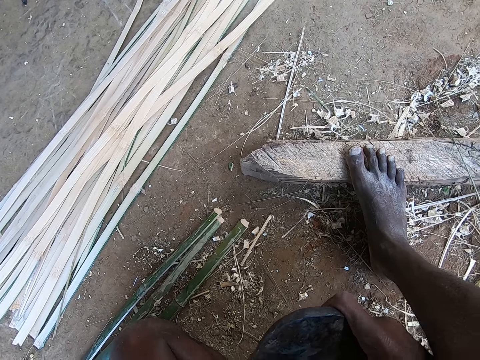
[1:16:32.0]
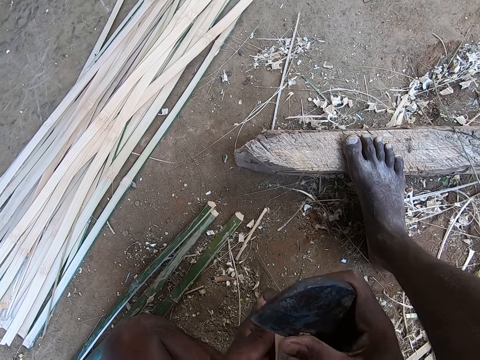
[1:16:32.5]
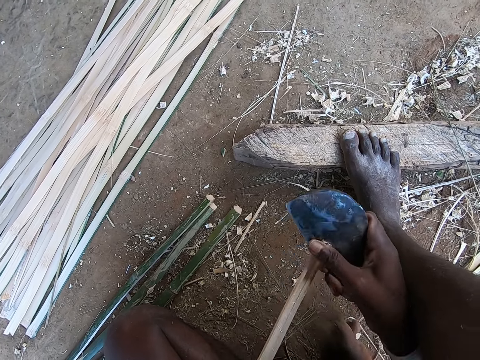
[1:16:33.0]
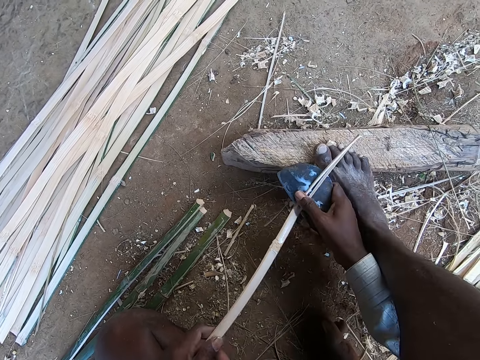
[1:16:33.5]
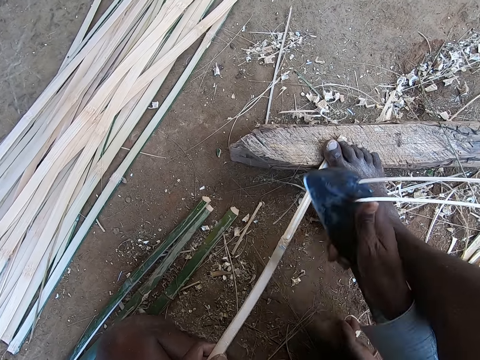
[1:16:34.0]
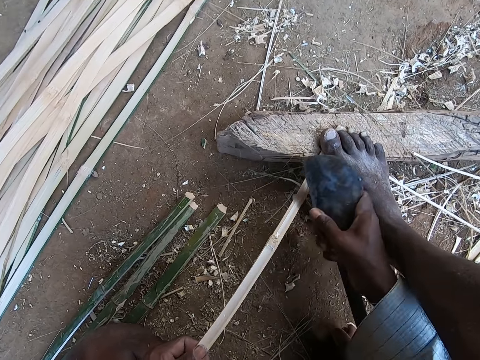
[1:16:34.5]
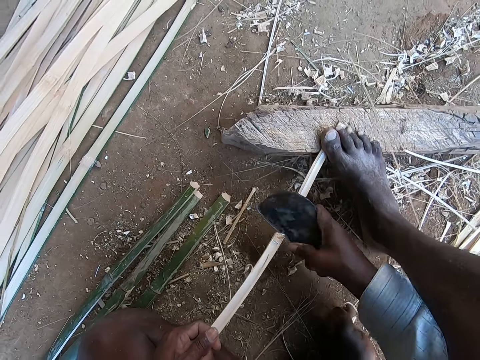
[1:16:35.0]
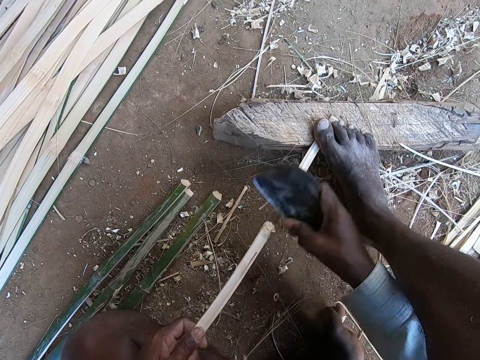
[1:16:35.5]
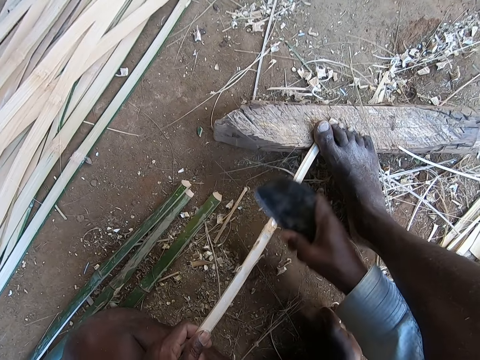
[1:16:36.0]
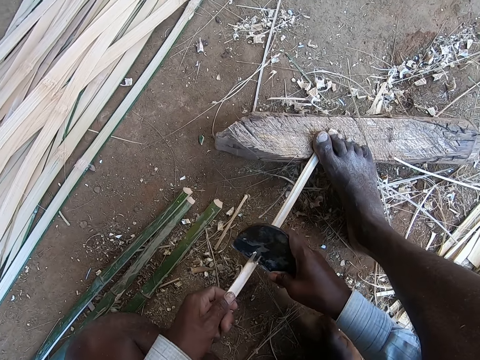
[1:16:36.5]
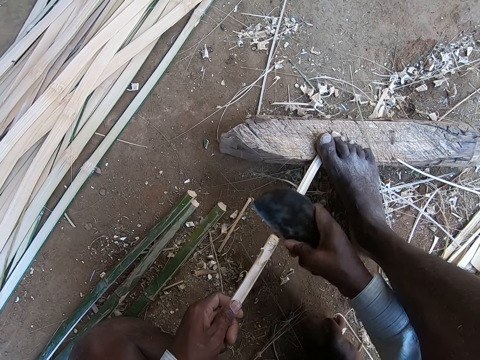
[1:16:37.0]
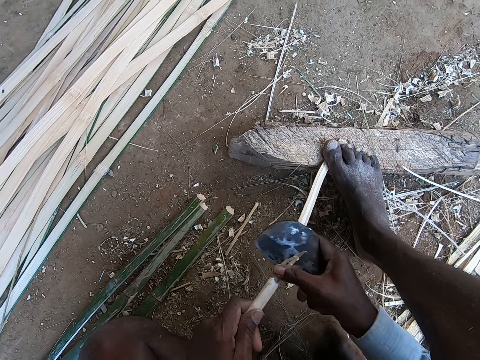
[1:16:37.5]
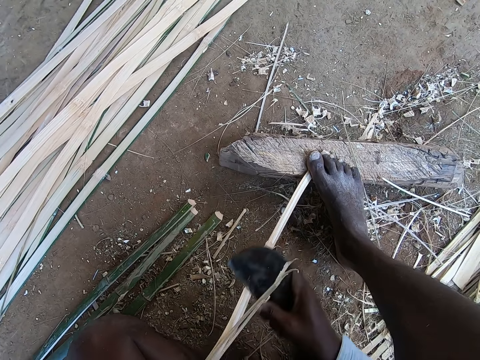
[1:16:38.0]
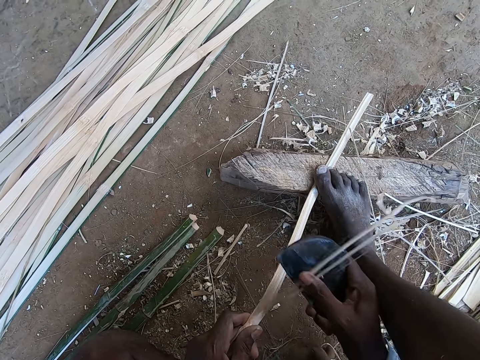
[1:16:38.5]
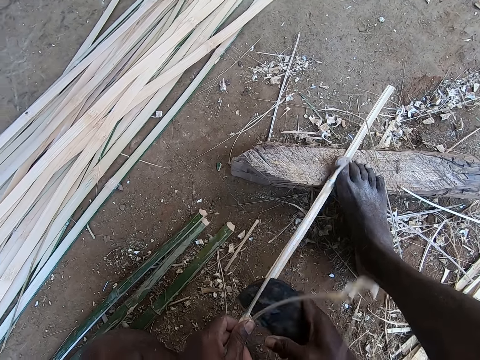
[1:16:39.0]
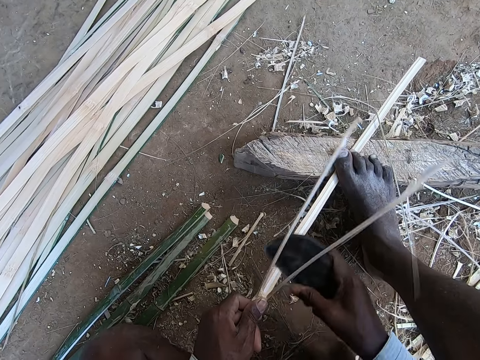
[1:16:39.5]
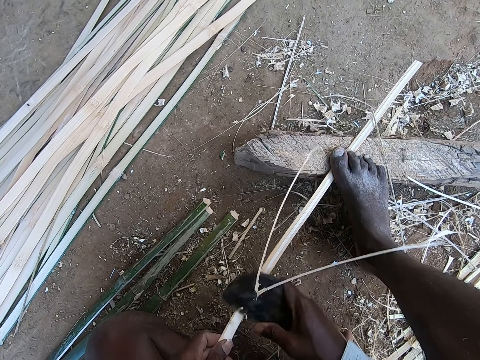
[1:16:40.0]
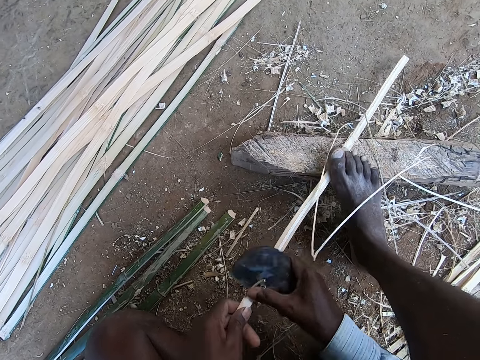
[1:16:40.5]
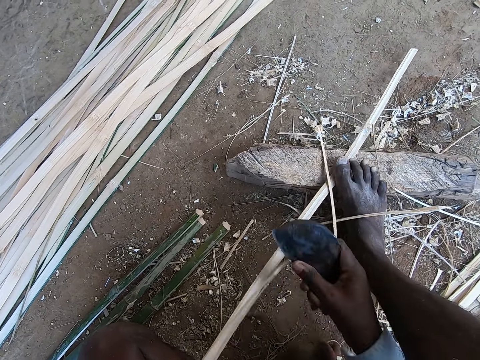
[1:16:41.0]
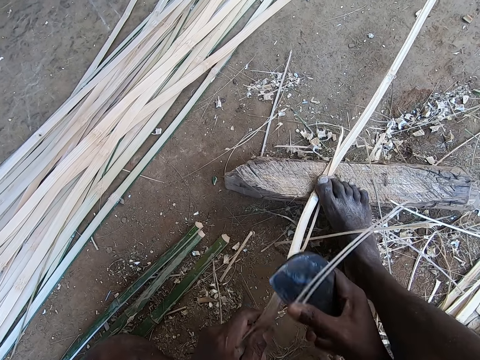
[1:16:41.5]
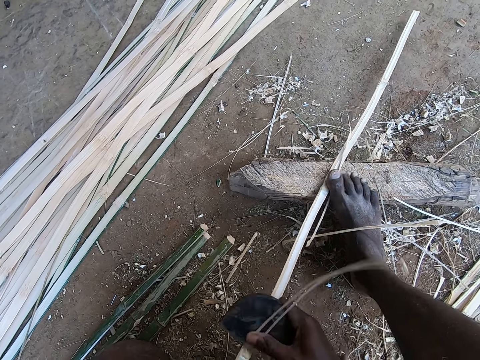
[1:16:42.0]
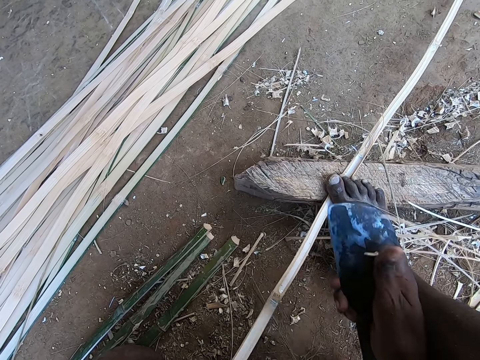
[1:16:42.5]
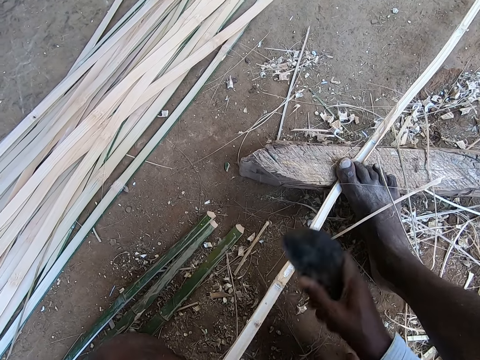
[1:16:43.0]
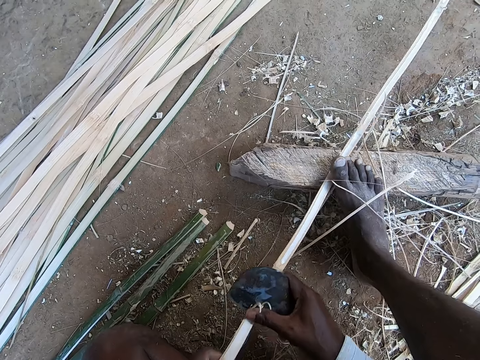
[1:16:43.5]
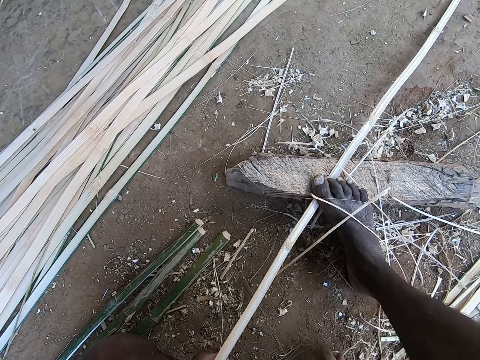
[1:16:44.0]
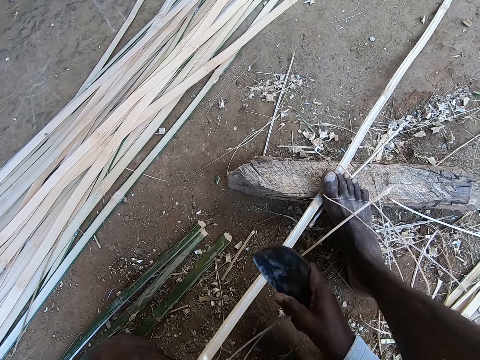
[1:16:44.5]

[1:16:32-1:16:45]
The camera wearer slices the bamboo strip in his left hand with the knife in his right hand. He breaks the bamboo with the blade. He places his right toe on the bamboo strip on the plank. He breaks the bamboo with the blade repeatedly.

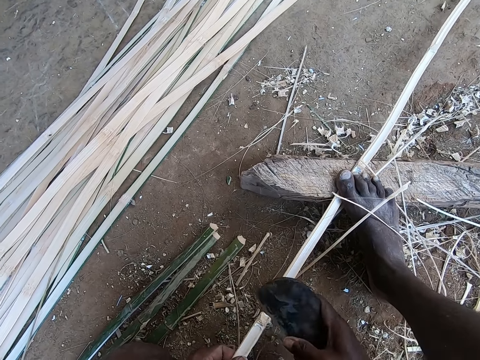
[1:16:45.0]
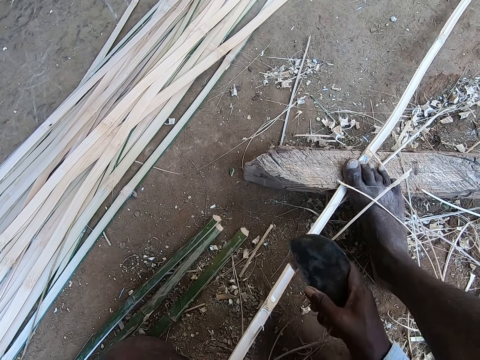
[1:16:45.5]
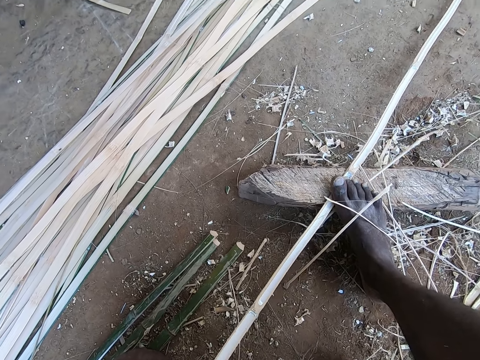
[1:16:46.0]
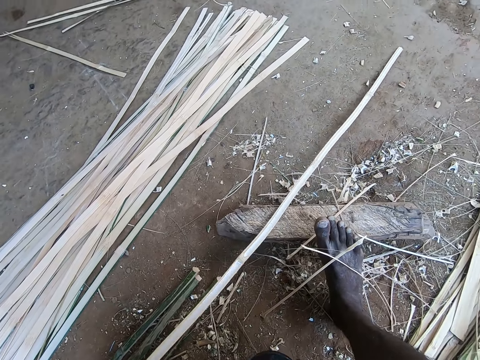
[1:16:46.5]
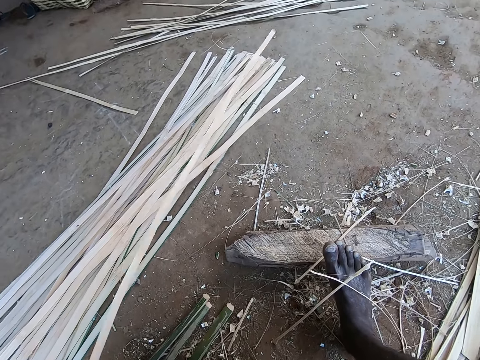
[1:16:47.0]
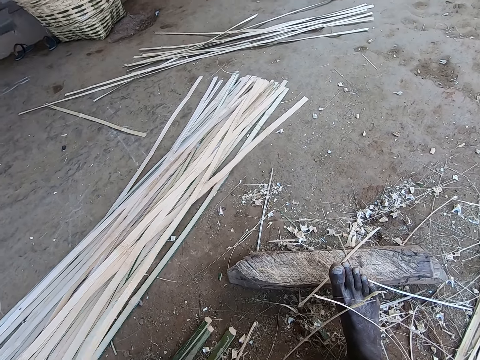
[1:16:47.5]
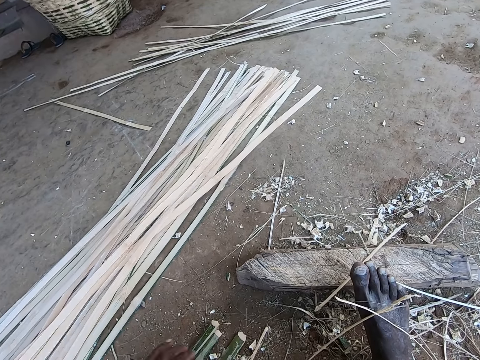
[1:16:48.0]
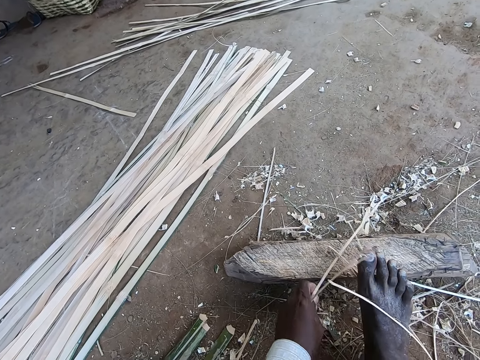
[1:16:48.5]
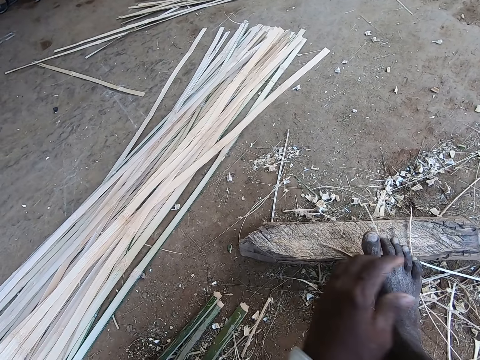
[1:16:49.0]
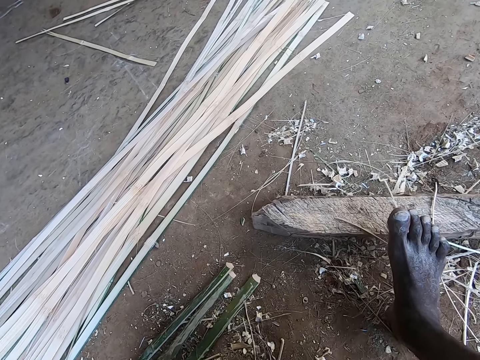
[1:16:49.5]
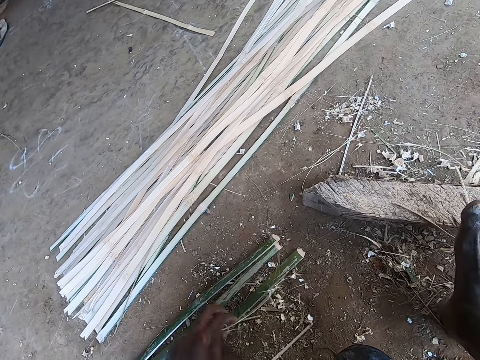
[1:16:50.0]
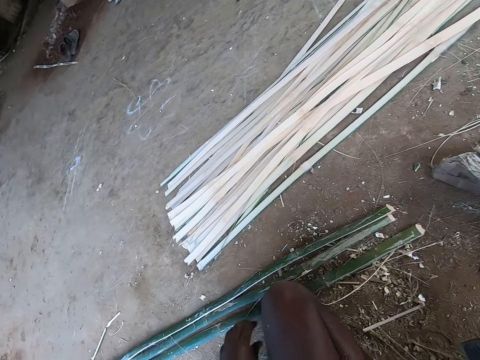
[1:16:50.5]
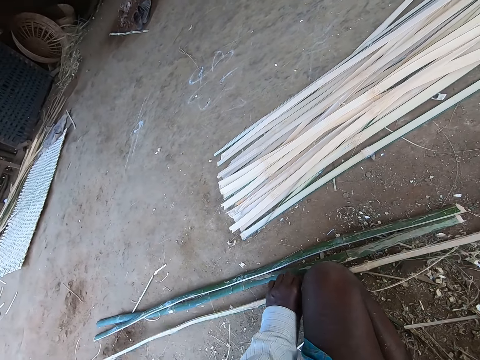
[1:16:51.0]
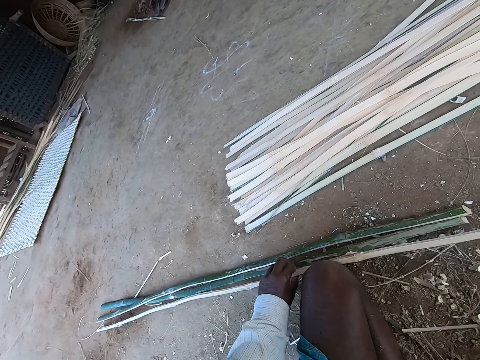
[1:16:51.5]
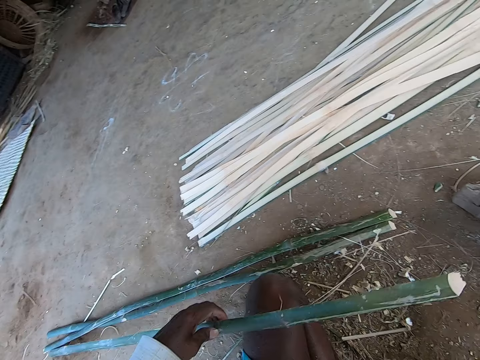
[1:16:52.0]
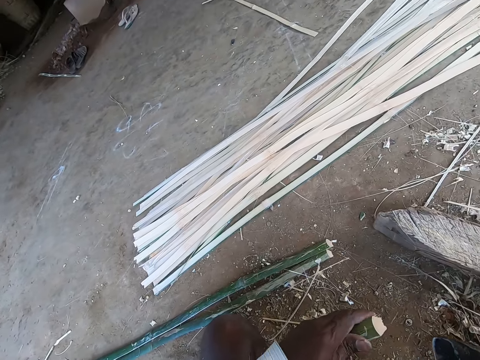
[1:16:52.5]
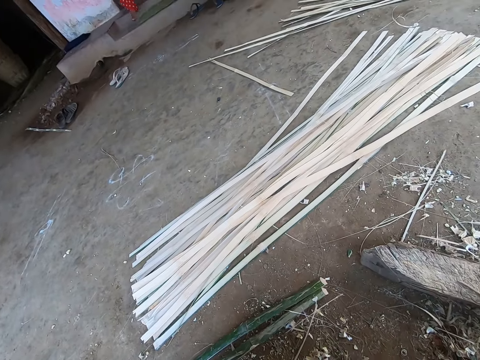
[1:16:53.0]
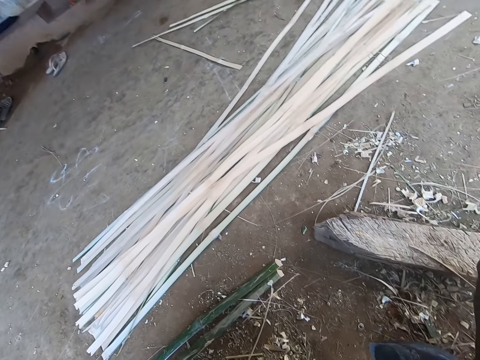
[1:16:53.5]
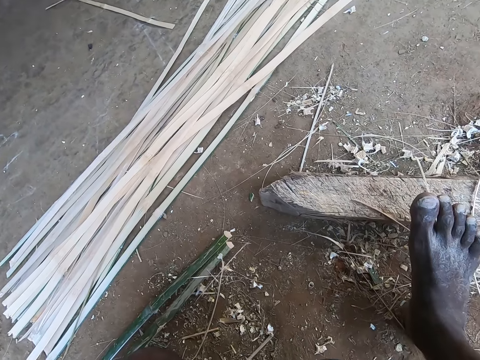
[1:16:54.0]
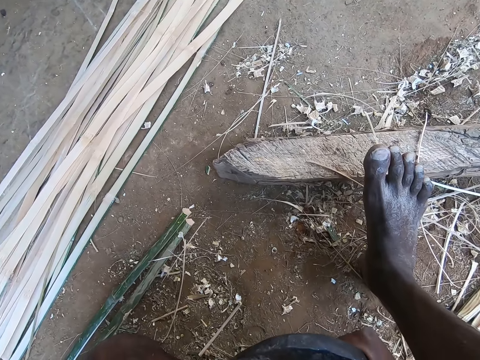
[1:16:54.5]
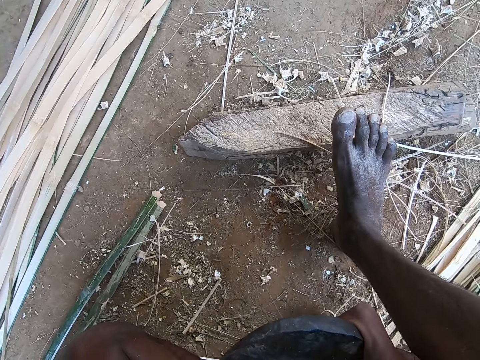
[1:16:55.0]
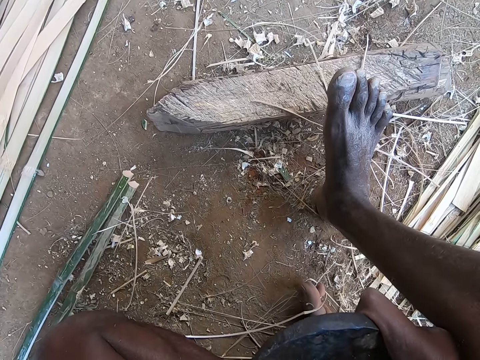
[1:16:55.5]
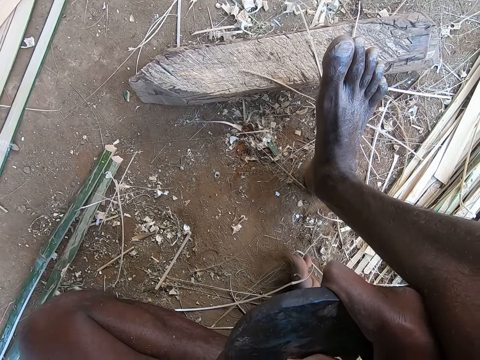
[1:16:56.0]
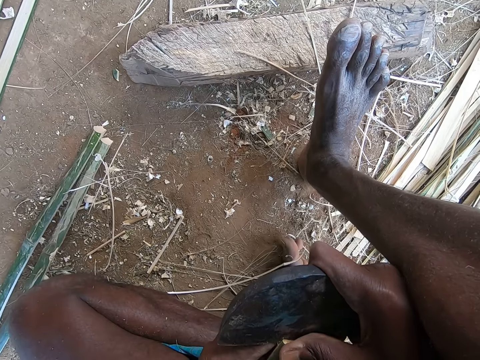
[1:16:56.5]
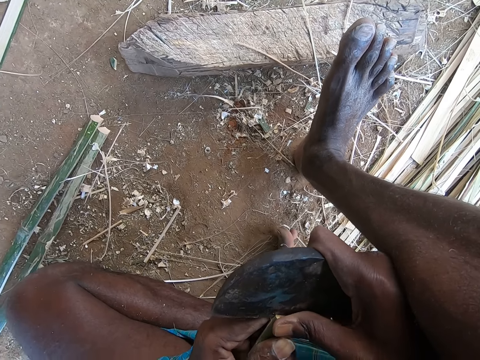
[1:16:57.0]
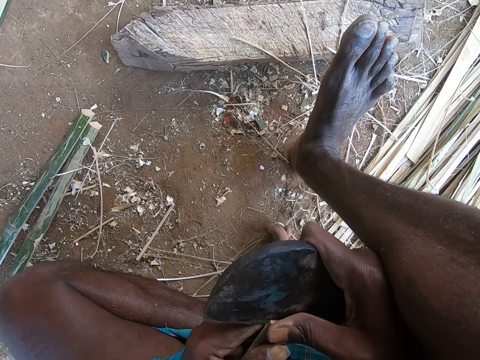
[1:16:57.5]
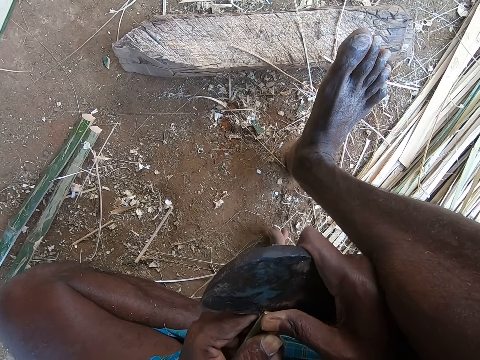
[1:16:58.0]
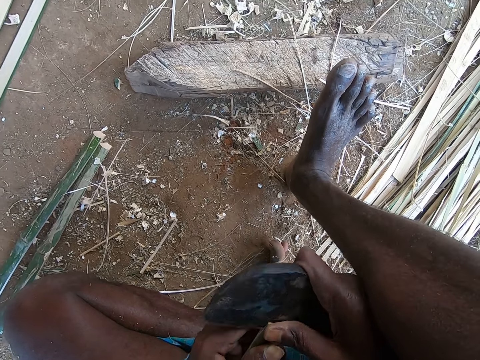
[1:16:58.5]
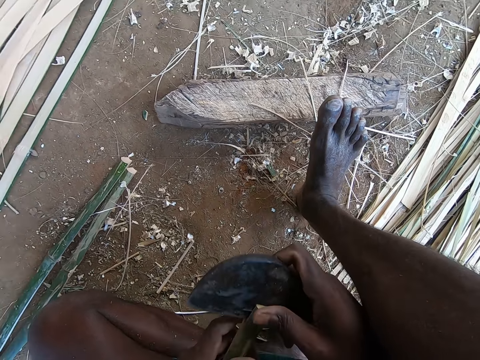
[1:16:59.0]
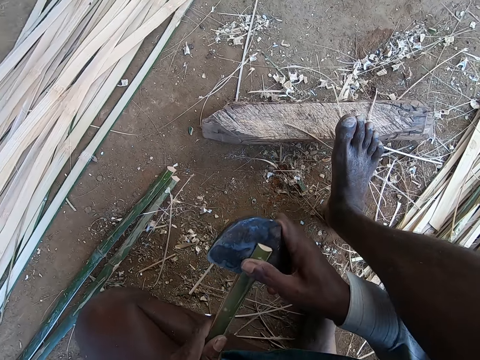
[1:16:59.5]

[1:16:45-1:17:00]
The camera wearer removes his right leg from the bamboo strip on the wood. He picks the bamboo strip from the wood with his left hand and places the bamboo strip on a pile of bamboo strips on the ground with his left hand. He picks a bamboo shaving from the wood with his left hand and throws the bamboo shaving away with his left hand. He picks a bamboo shaving from the ground with his left hand and throws the bamboo shaving away with his left hand. He picks a bamboo strip from the ground with his left hand. He looks at the parts of the bamboo poles on the ground. He places the bamboo strip on his thigh with his left hand and adjusts the bamboo strip on his thigh with his left hand. He looks at the pieces of the bamboo pole. He splits the bamboo strip in his left hand with the kukri in his right hand.
